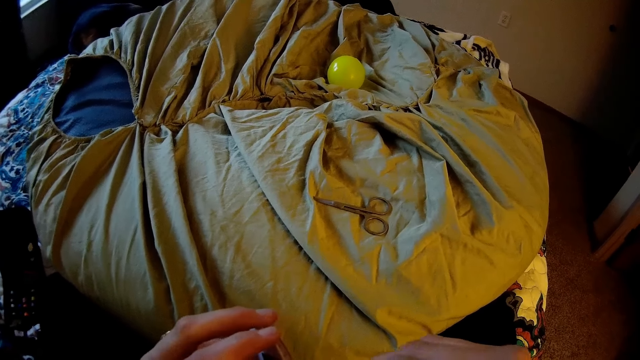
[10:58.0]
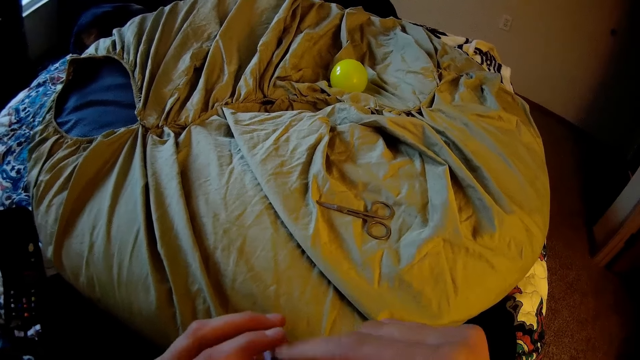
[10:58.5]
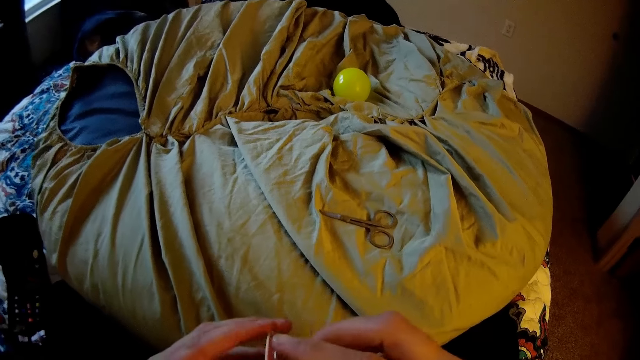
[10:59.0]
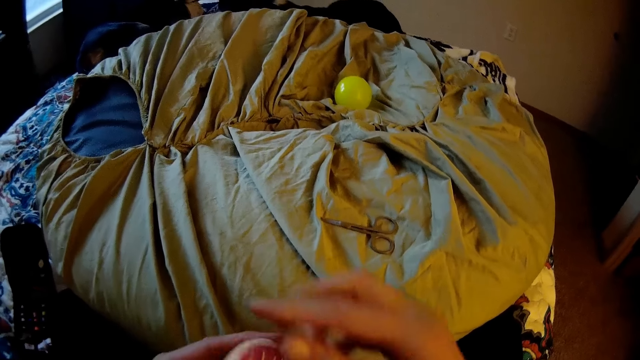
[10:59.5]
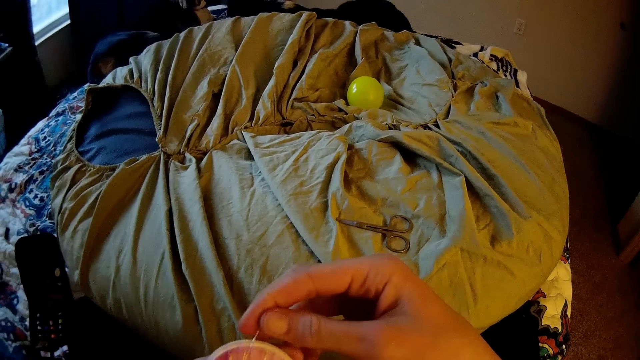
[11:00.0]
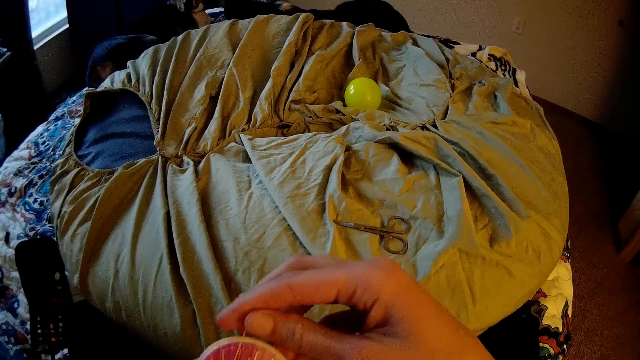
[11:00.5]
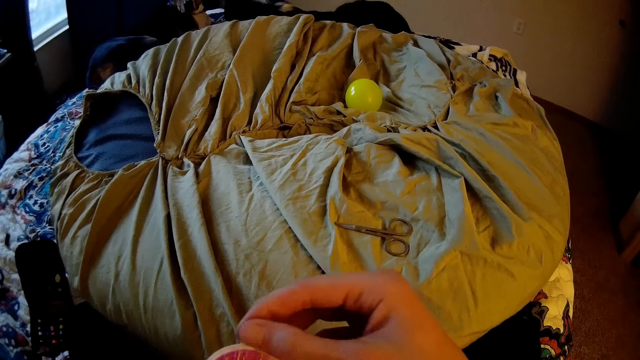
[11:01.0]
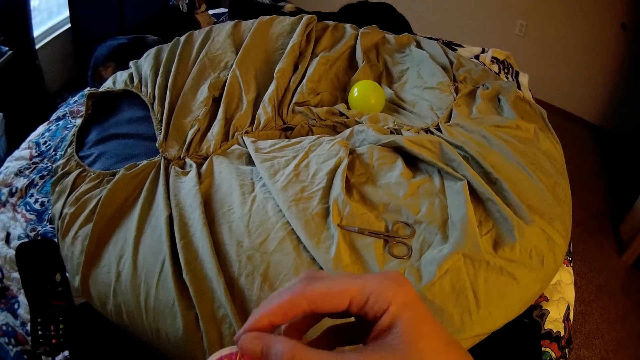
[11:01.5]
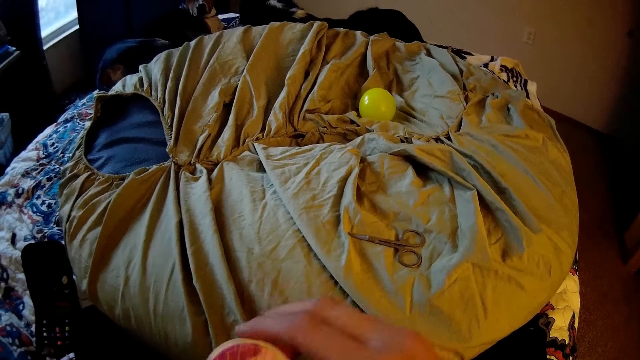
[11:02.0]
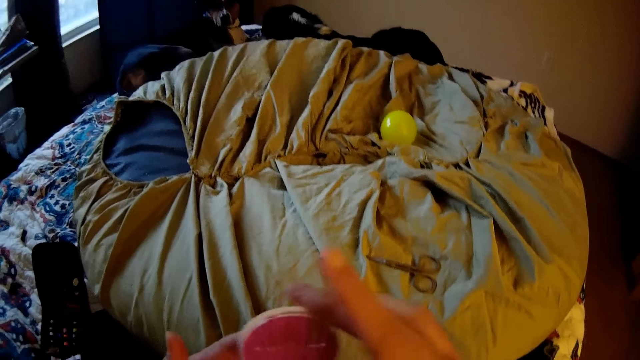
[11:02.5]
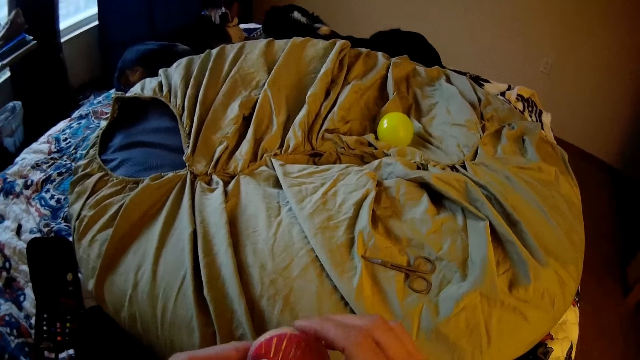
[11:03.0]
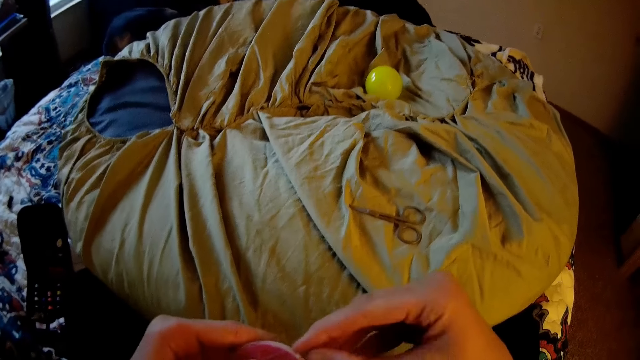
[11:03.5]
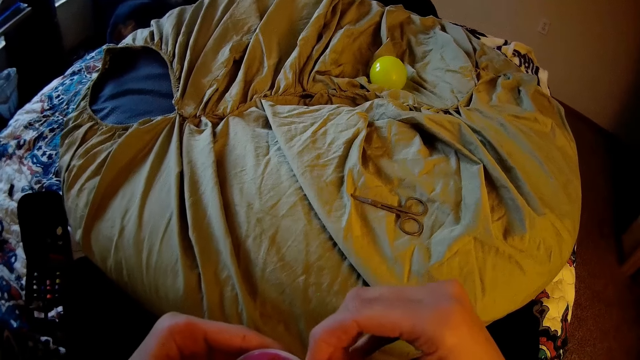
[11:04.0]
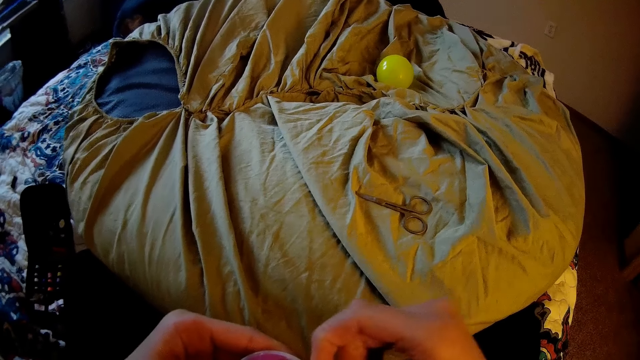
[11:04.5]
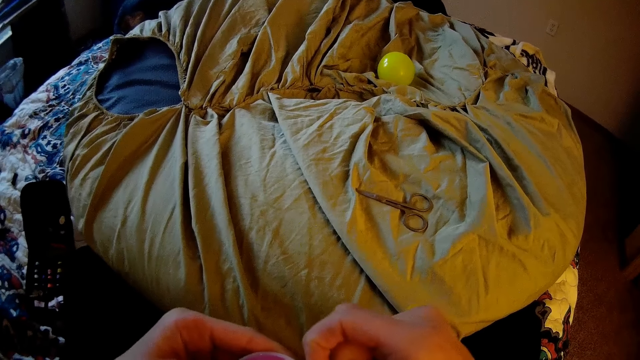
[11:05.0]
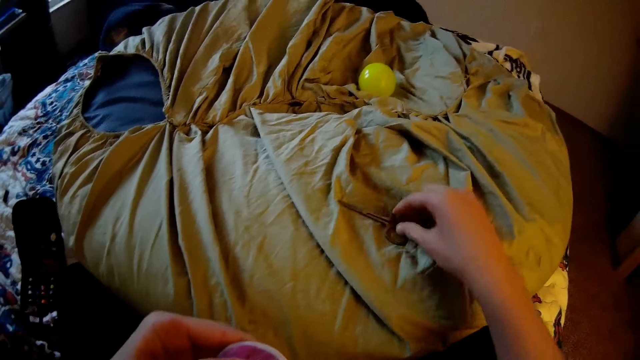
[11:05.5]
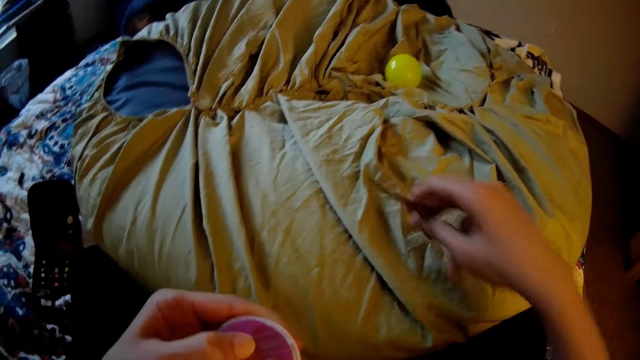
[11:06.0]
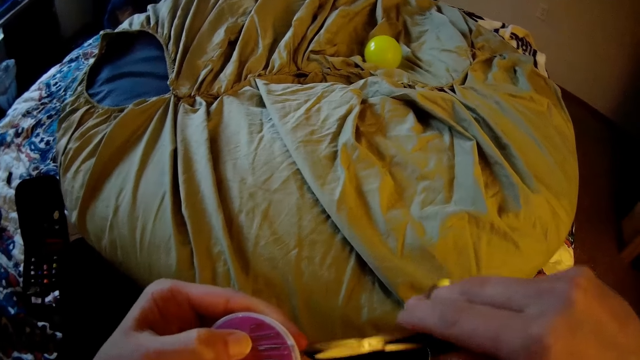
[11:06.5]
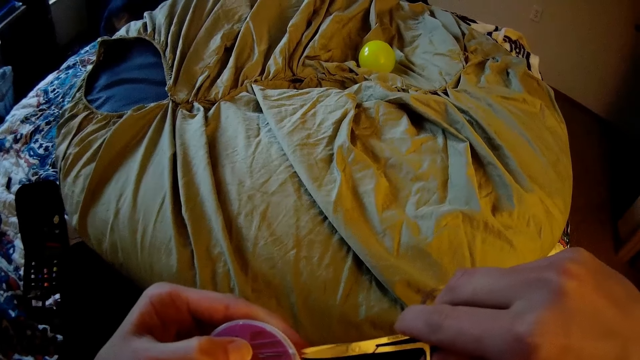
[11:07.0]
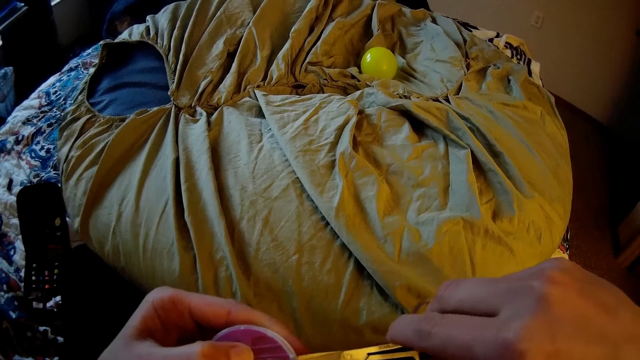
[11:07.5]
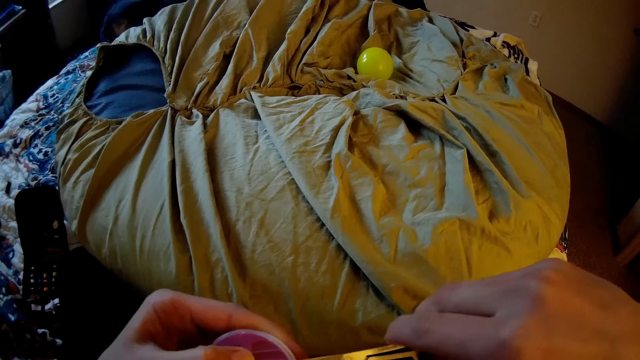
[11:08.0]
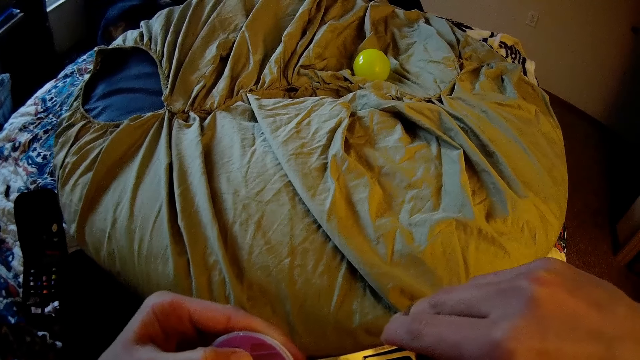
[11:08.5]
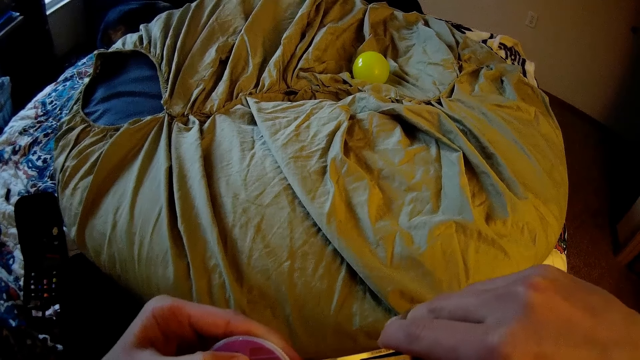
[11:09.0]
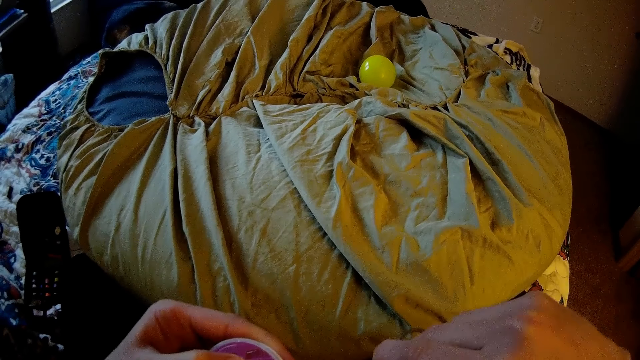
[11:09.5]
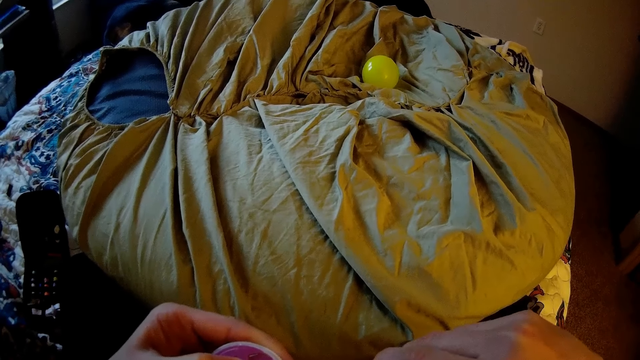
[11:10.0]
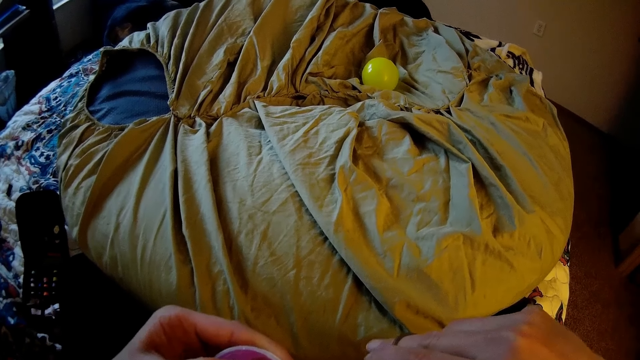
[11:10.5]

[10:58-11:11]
The camera wearer puts the needle in the Hand Needle assorted sewing kit set or assorted hand sewing needles. They pick up the scissors from the bed. They remove the needle from the Hand Needle assorted sewing kit set. They adjust the assorted hand sewing needles with the scissors.

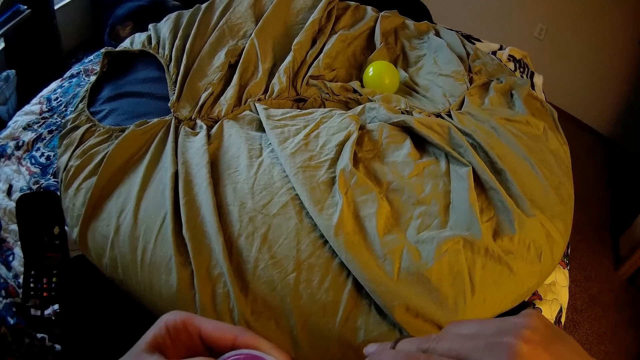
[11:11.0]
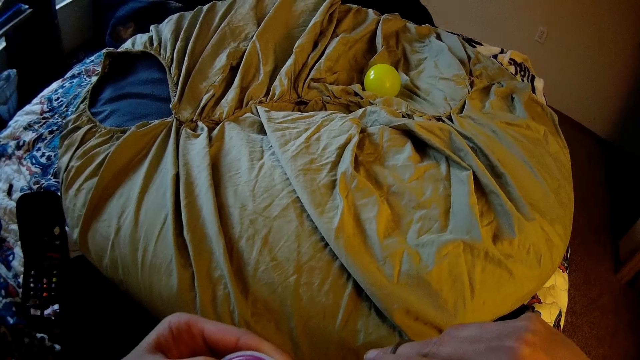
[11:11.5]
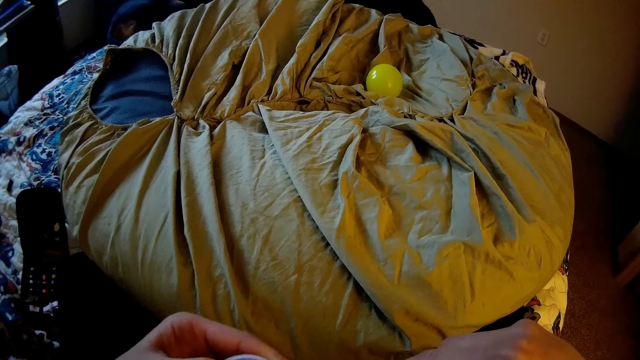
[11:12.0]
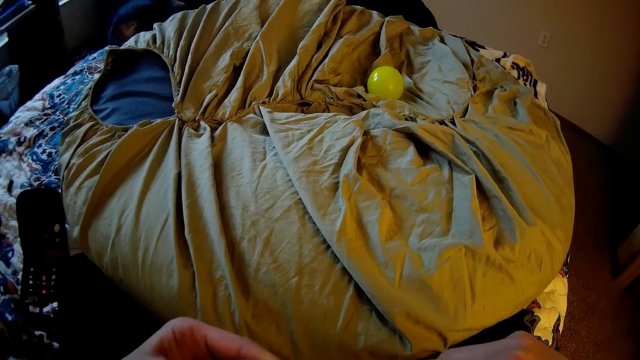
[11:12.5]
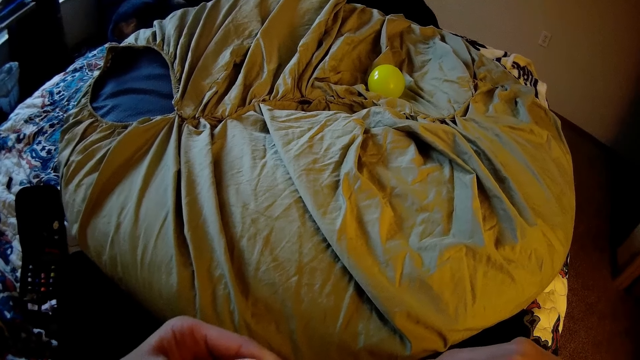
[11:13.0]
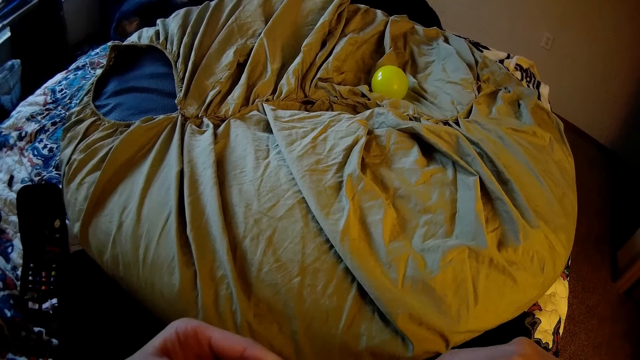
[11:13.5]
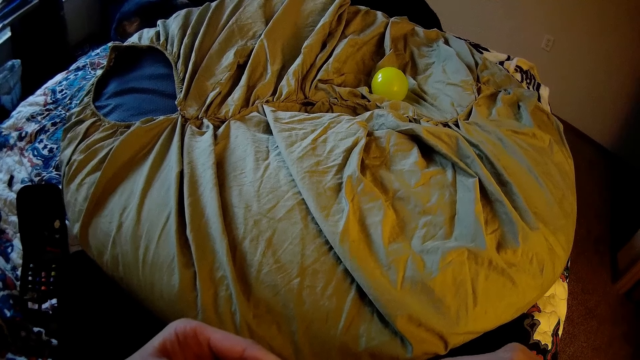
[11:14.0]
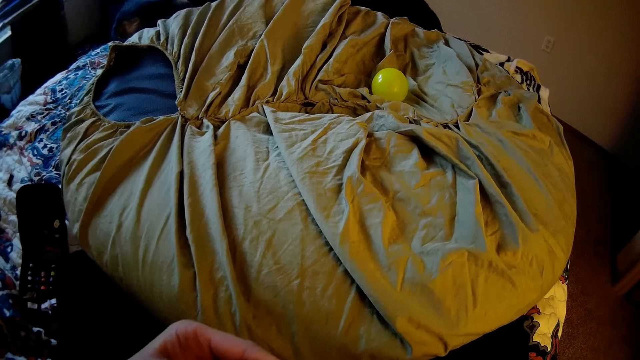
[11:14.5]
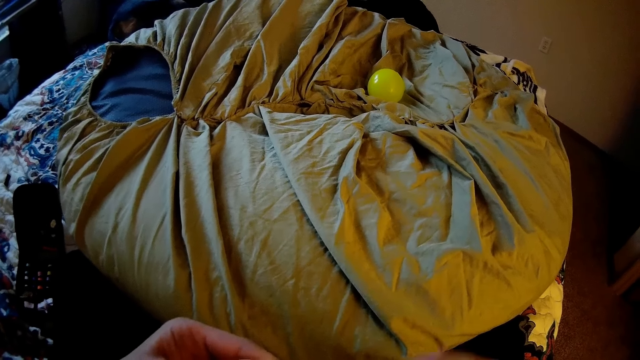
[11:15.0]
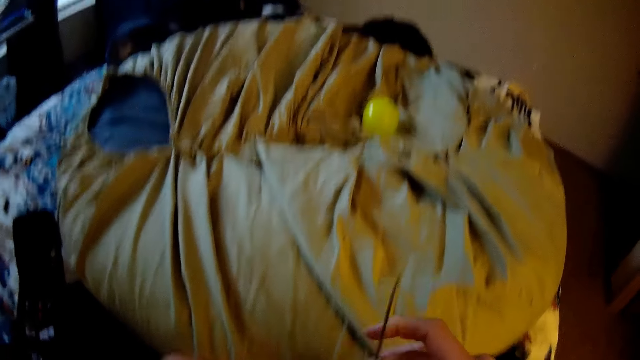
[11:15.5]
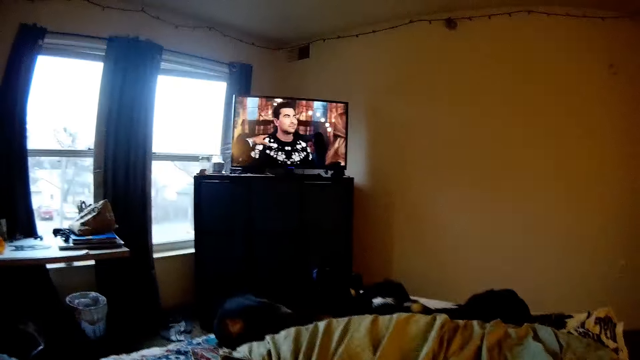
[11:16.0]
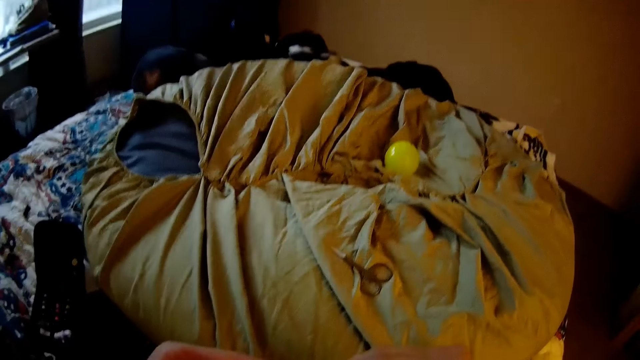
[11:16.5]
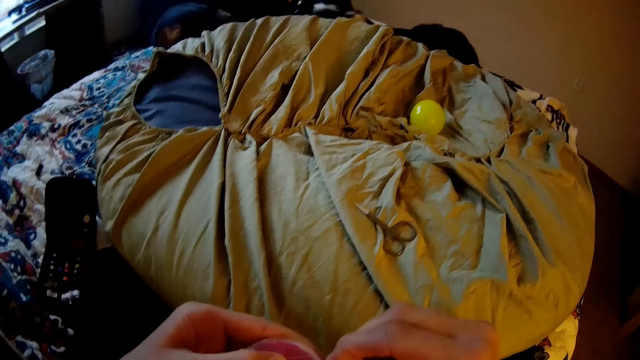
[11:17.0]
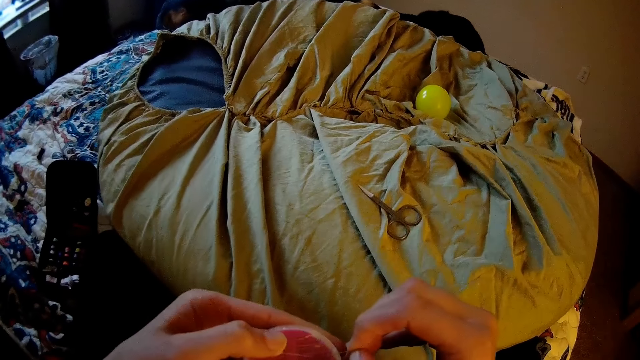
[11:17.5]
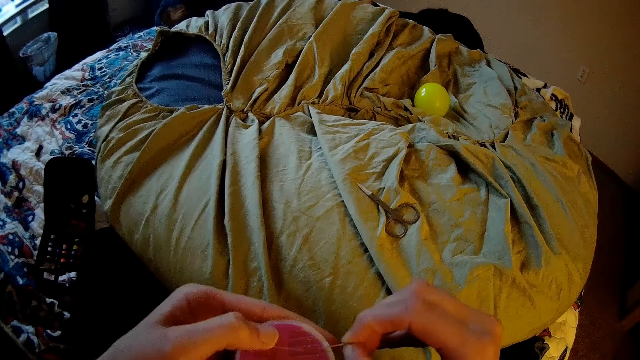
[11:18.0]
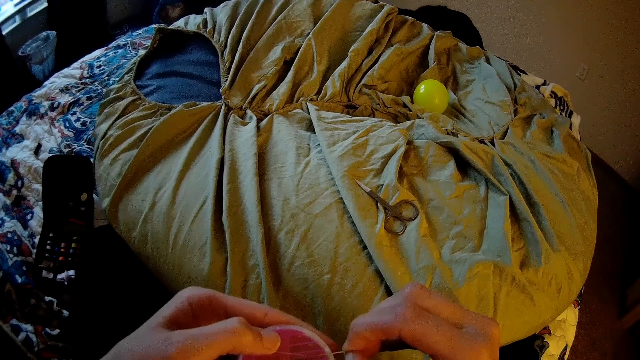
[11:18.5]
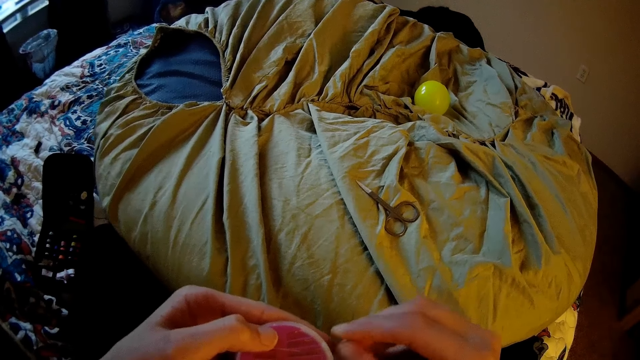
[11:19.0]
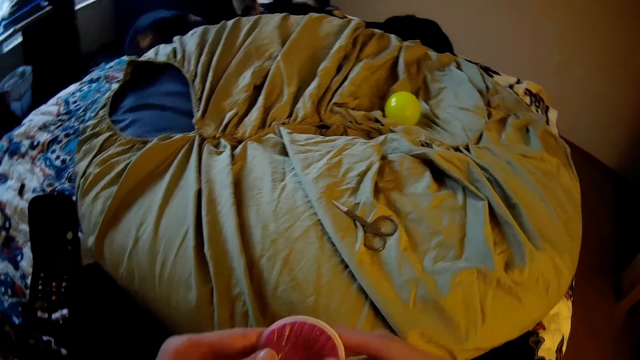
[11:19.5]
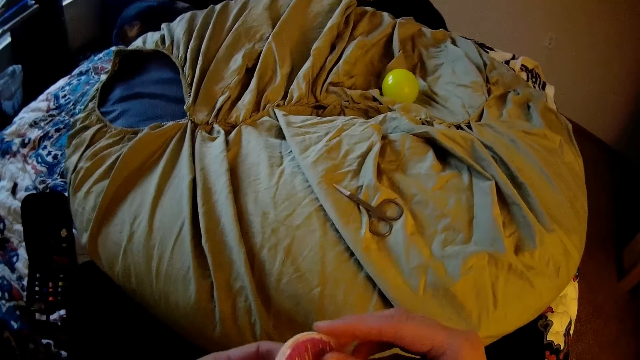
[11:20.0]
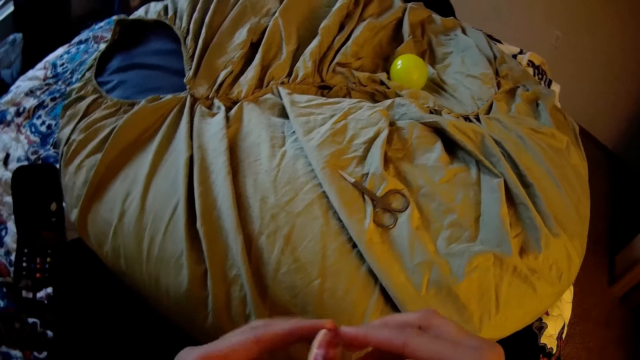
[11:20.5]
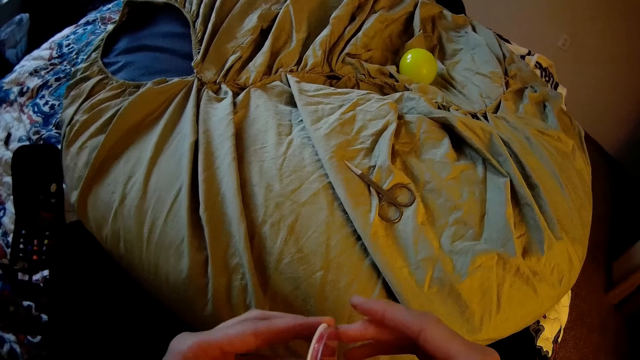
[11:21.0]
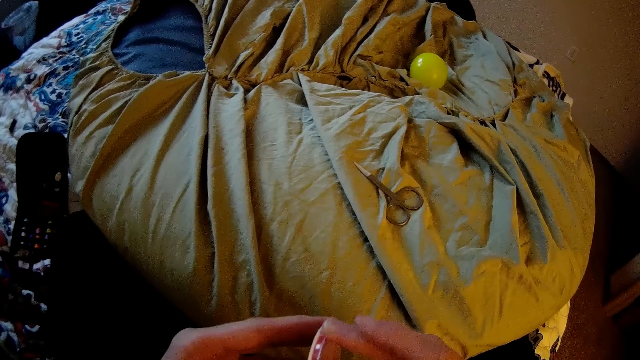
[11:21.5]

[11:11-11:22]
The camera wearer drops the scissors on the bed. She looks at the television. She adjusts the assorted hand sewing needles with her hands. She puts the needle in the Hand Needle assorted sewing kit set.
